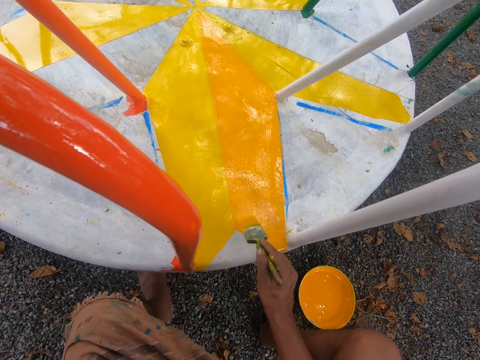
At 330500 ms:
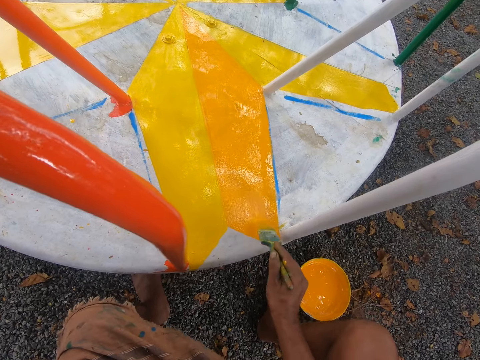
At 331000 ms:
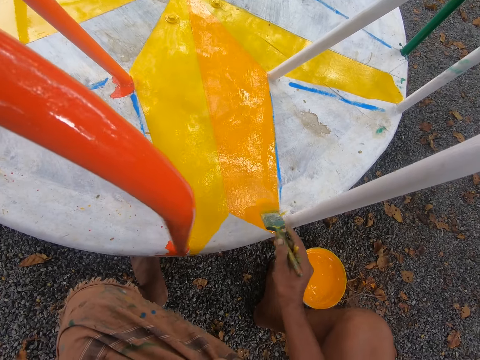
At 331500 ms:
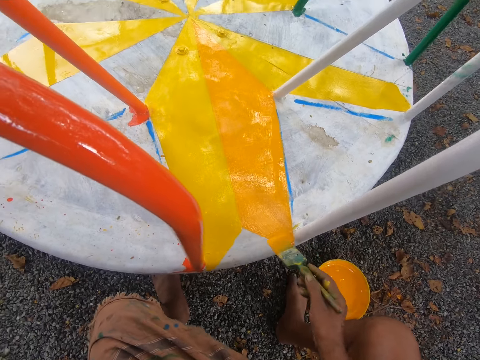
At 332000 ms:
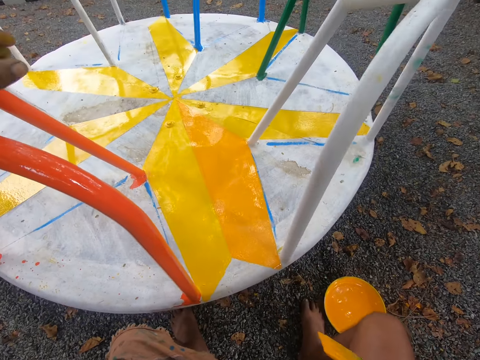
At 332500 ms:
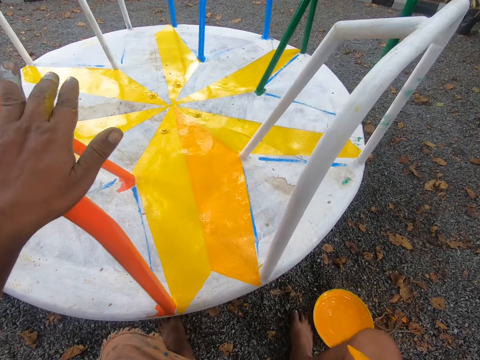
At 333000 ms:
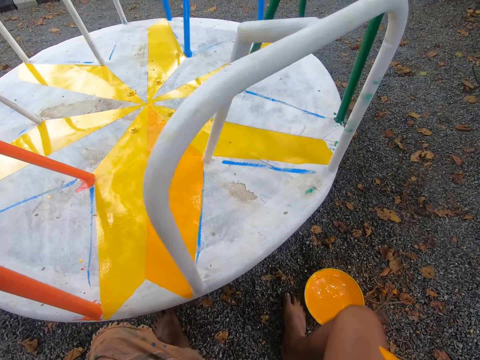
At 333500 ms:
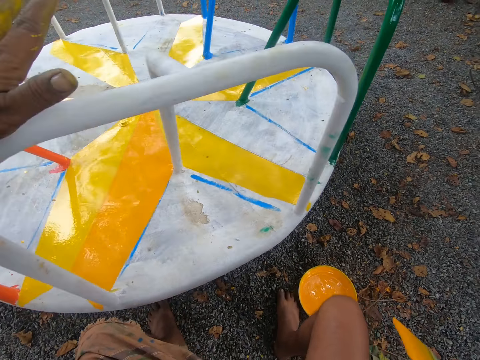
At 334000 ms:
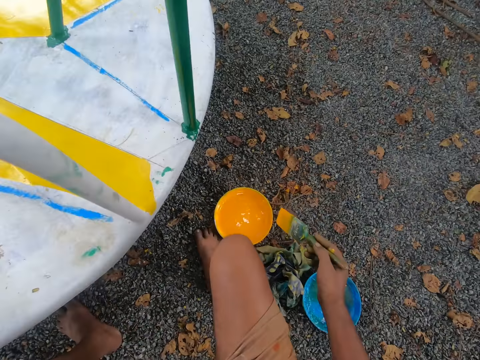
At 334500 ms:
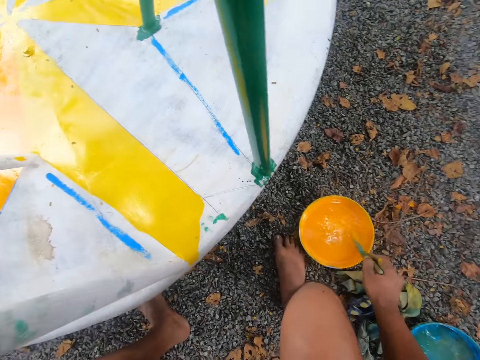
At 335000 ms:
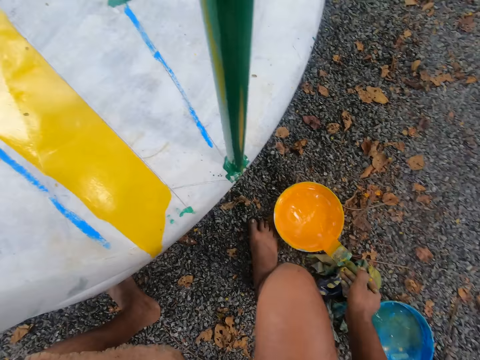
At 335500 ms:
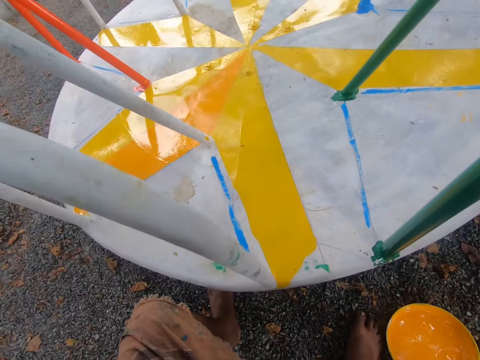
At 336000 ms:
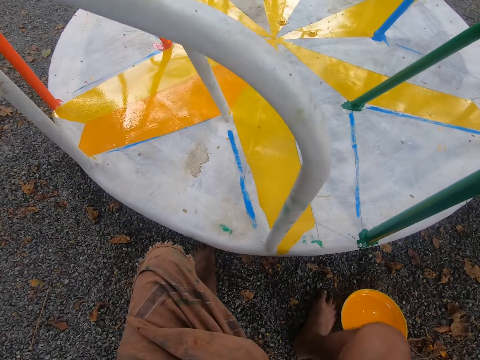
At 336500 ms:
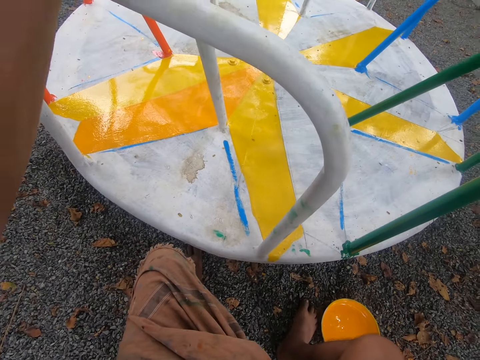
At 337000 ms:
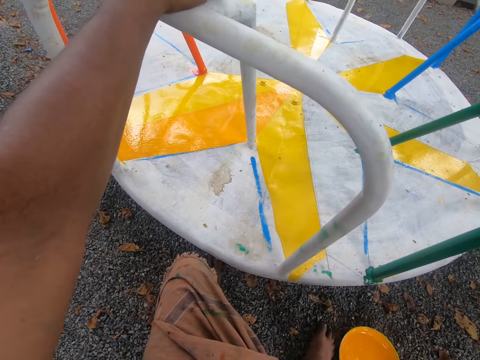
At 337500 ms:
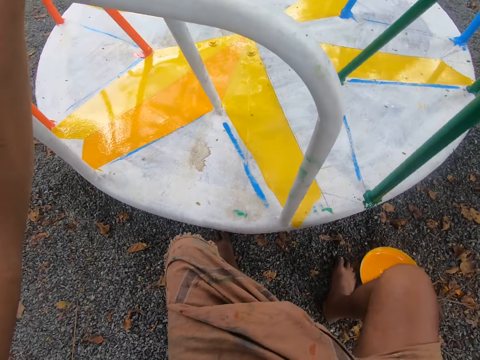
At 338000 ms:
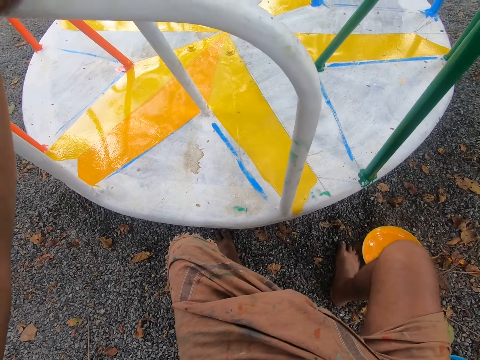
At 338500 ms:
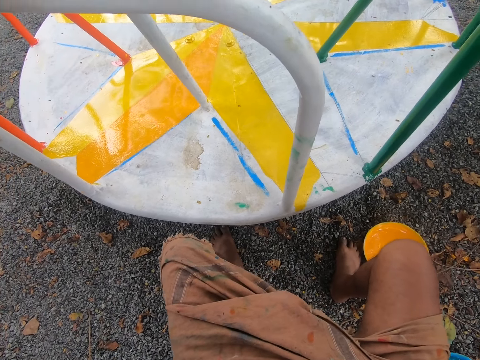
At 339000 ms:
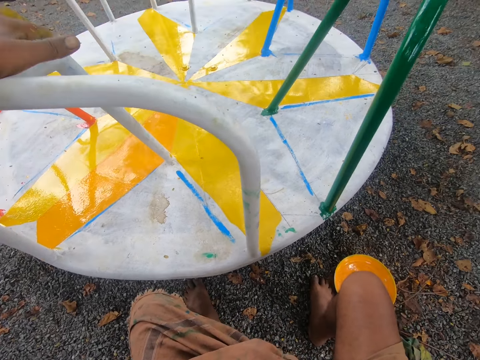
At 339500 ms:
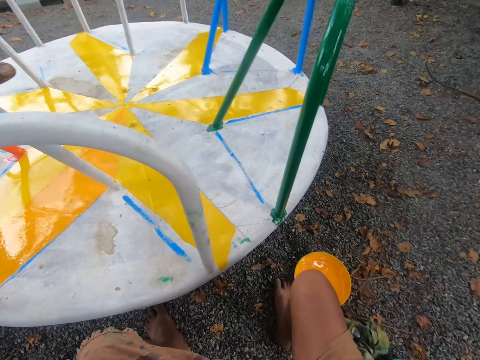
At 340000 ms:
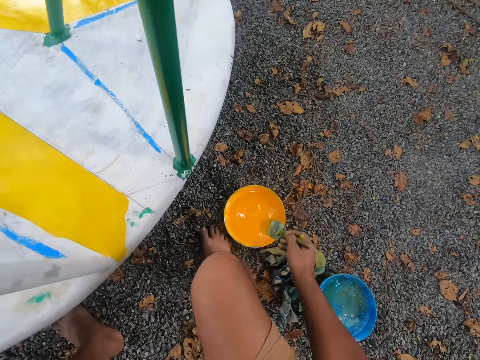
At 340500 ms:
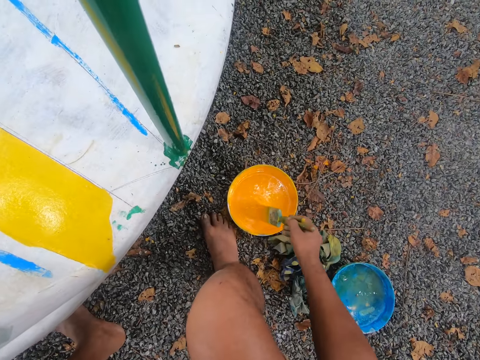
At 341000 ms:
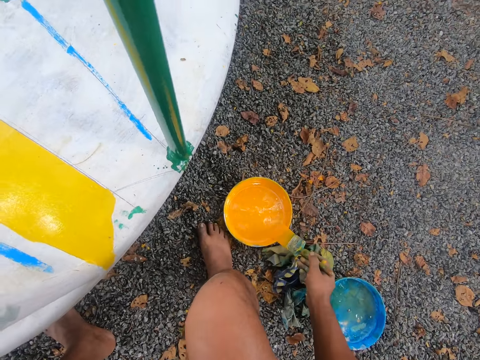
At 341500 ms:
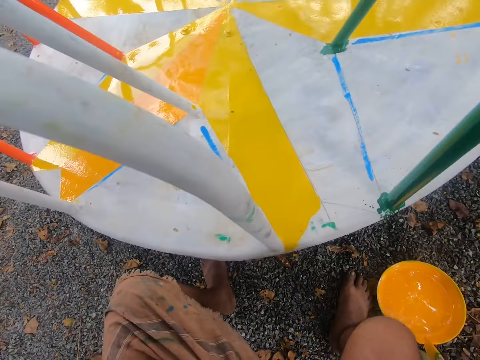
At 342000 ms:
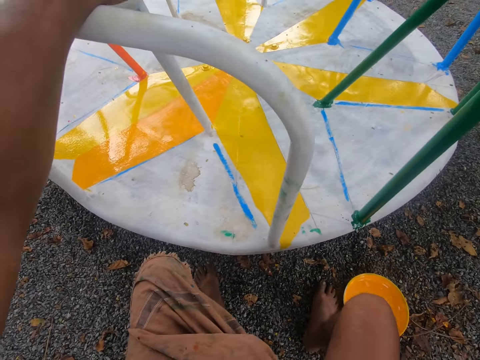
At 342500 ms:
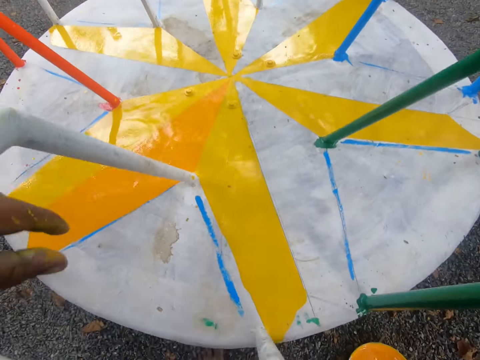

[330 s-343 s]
The camera wearer turns the metal with his left hand. He pushes the merry-go-round to the left. He dips the paint brush into a container filled with paint. He inspects the merry-go-round. He dips the brush in the paint plate. He reduces paint from the brush.

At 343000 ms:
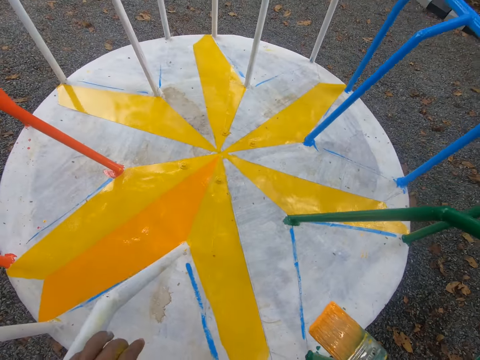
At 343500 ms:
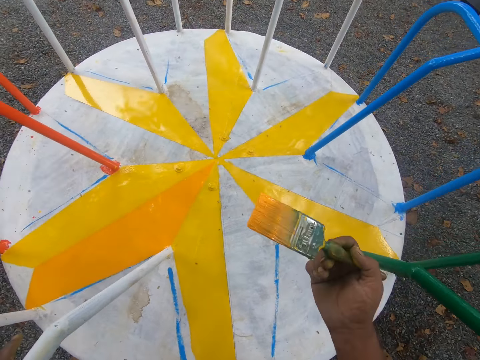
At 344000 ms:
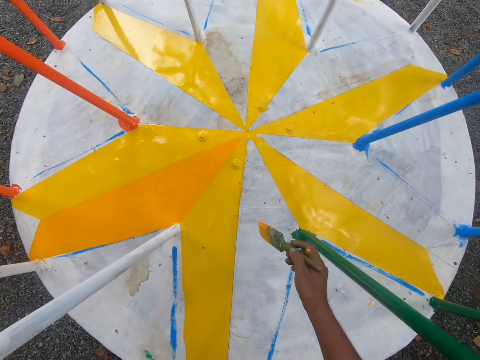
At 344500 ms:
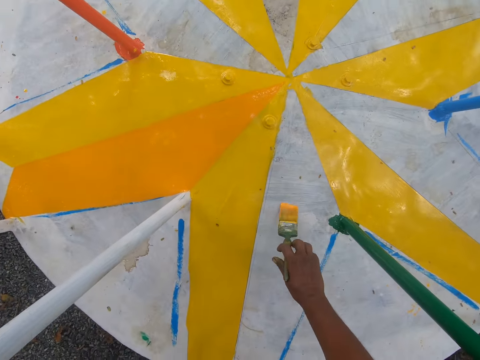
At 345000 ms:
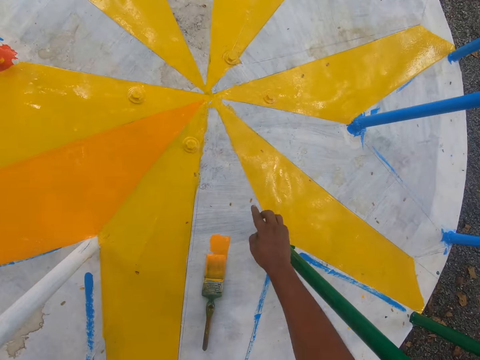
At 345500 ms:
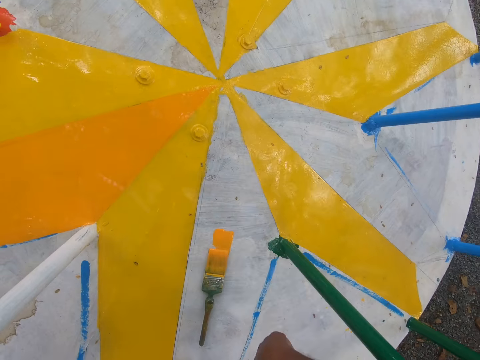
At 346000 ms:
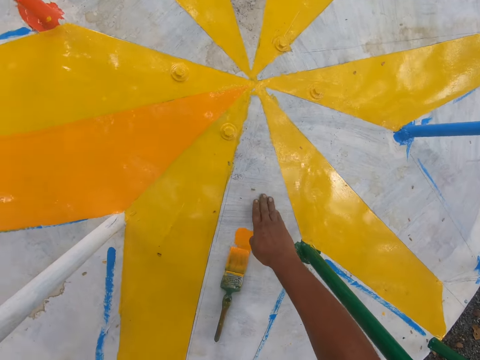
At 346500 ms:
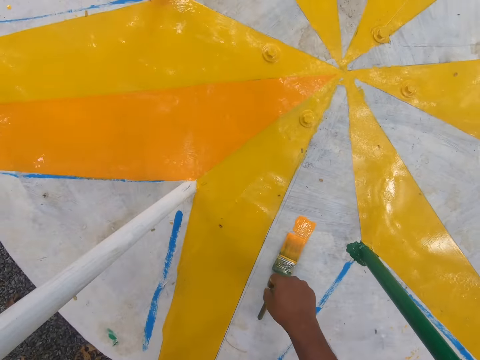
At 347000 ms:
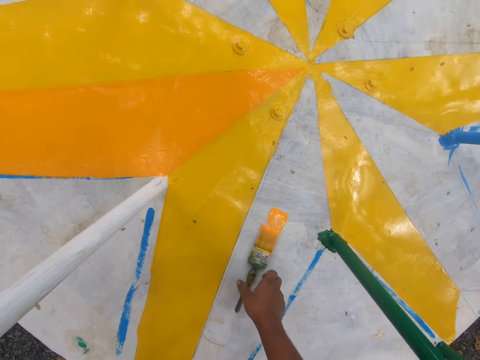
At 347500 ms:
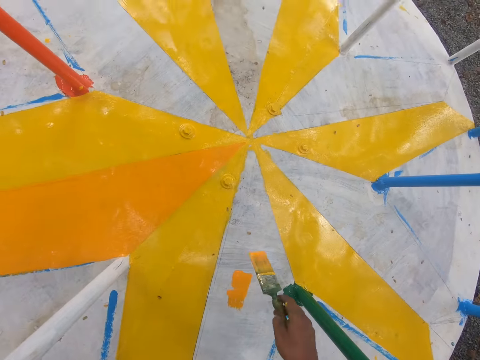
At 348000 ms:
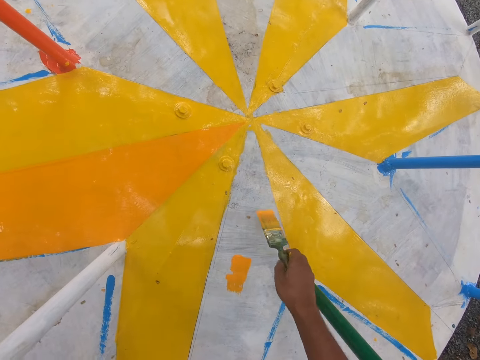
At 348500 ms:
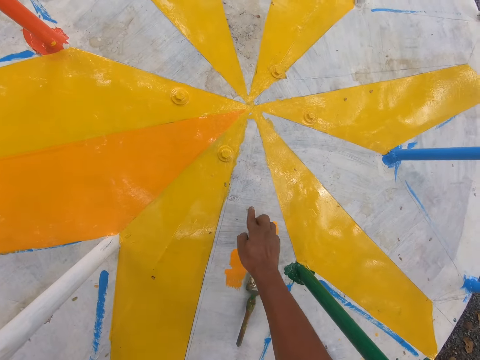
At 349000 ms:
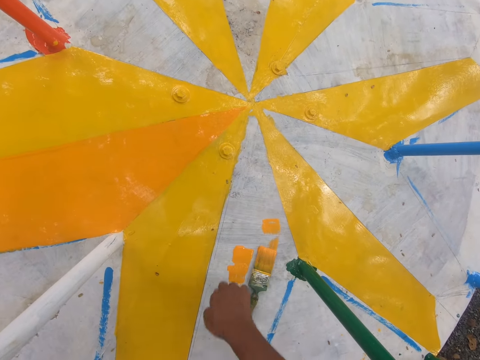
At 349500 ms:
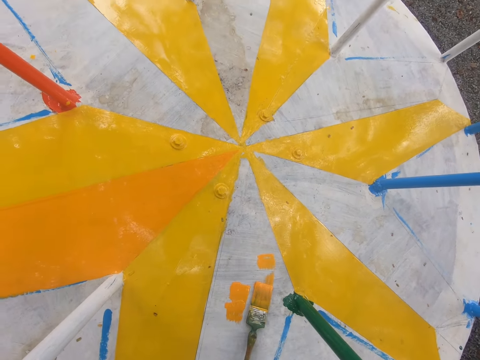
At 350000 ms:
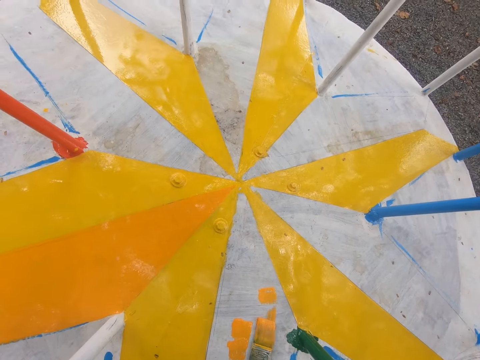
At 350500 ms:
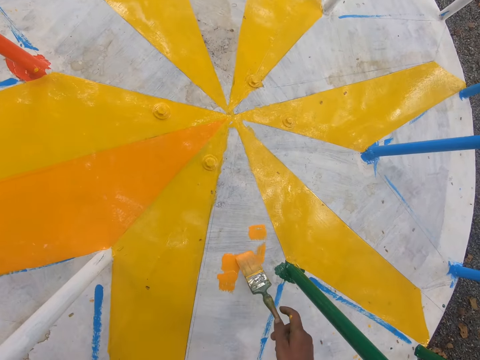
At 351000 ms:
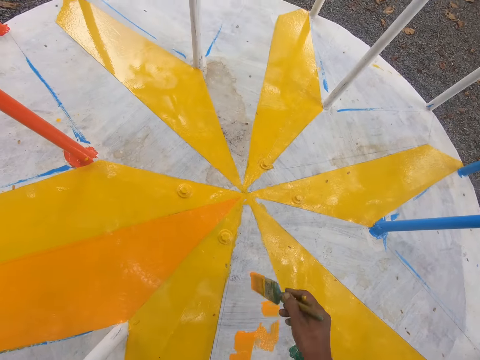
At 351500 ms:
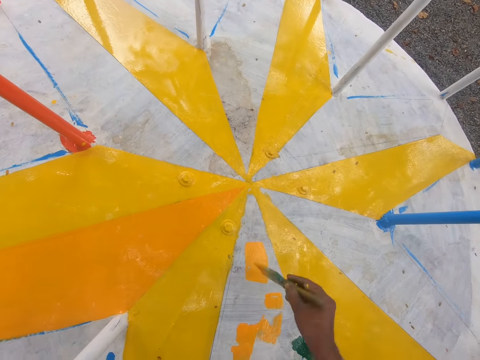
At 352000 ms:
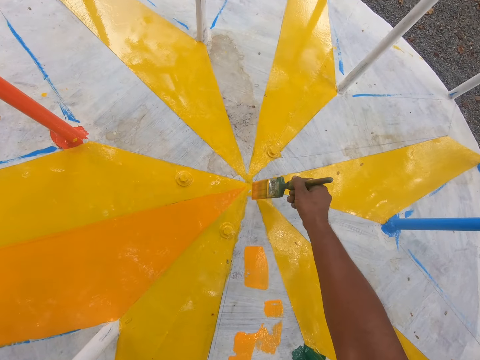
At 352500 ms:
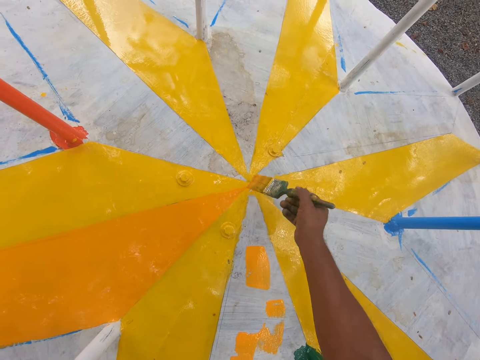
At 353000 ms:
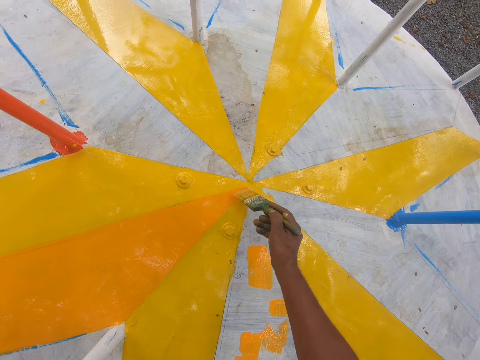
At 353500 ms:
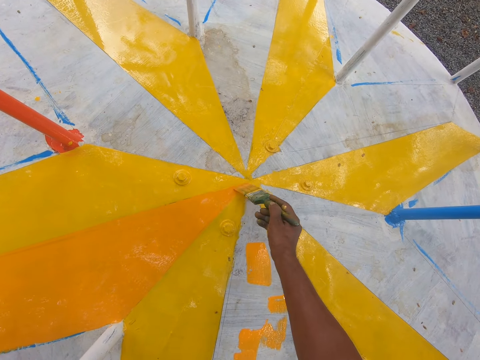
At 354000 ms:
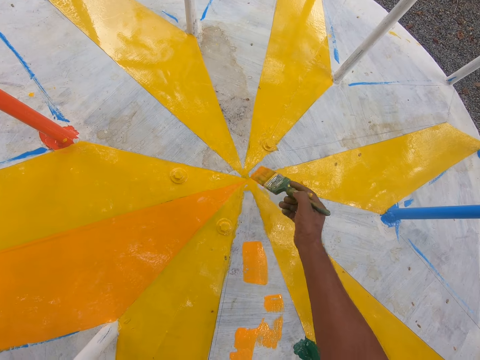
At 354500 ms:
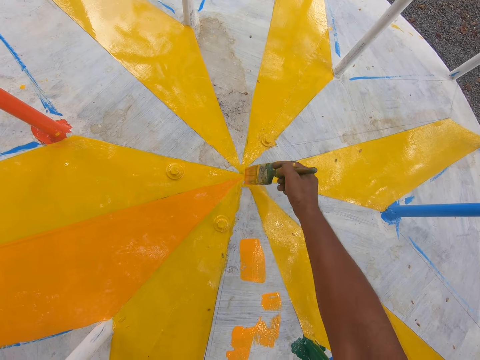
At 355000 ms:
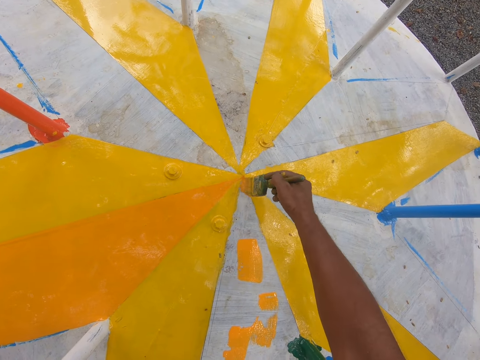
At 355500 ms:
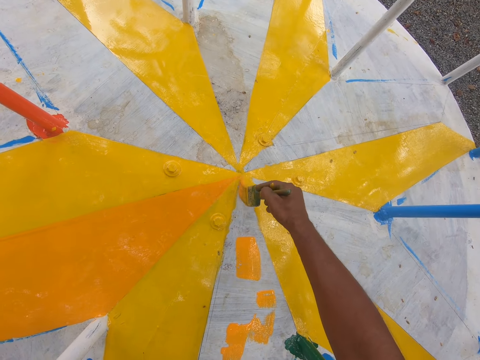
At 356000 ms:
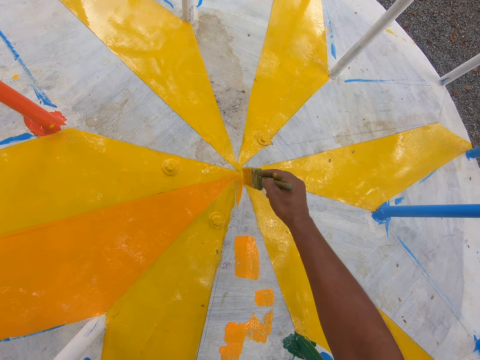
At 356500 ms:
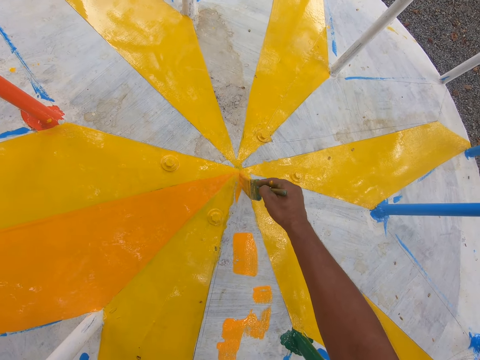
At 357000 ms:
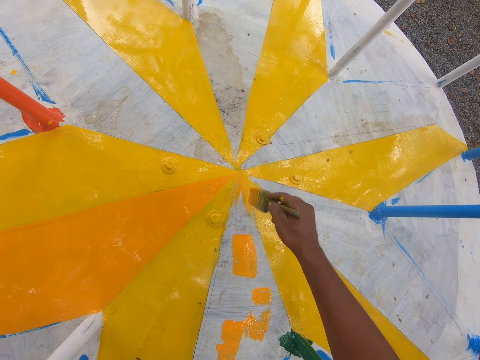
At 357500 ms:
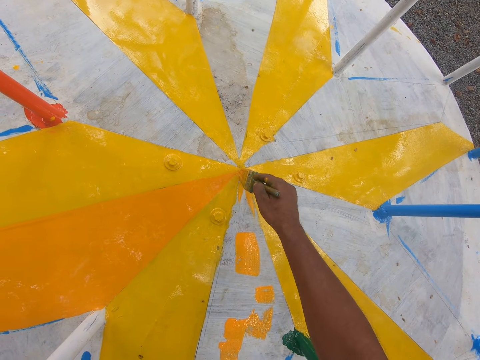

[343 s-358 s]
The camera wearer paints a metal surface or merry-go-round with a paint brush in his right hand. He places the brush on the merry-go-round. He removes something from the merry-go-round. He picks the brush from the merry-go-round. He places the brush on the merry-go-round. He removes something from the merry-go-round. He picks the brush from the merry-go-round. He paints the merry-go-round.
